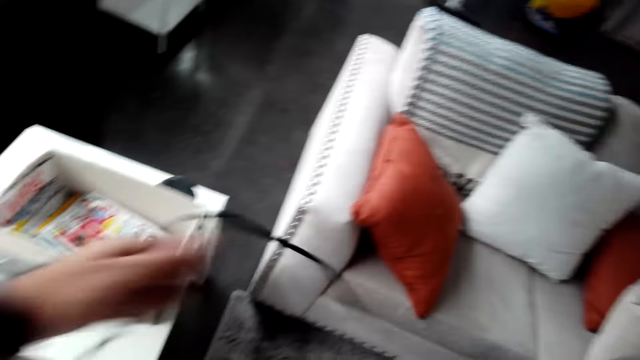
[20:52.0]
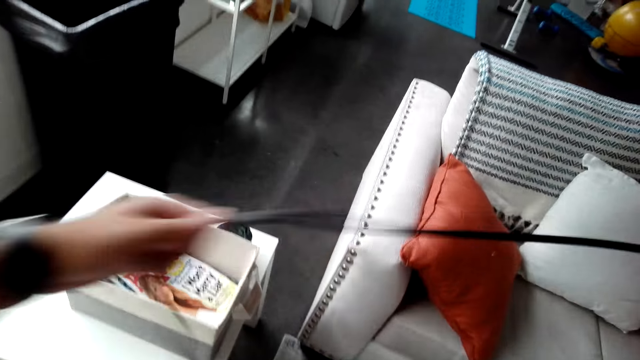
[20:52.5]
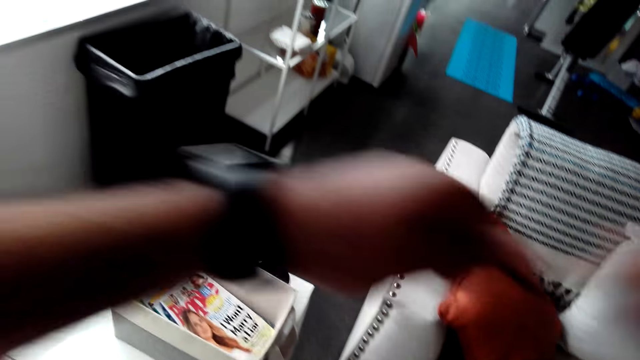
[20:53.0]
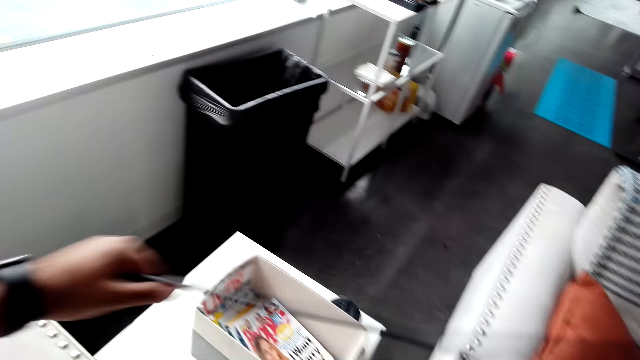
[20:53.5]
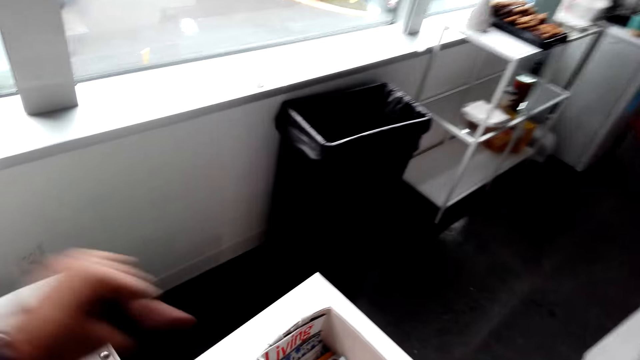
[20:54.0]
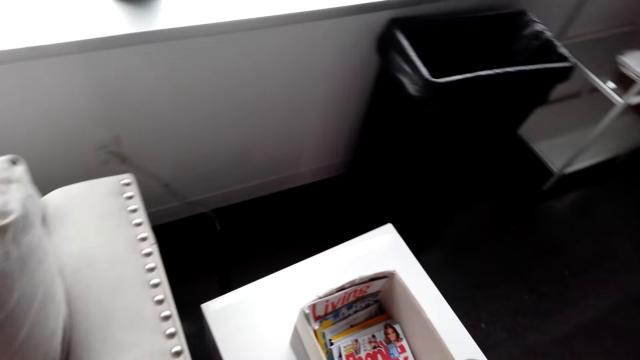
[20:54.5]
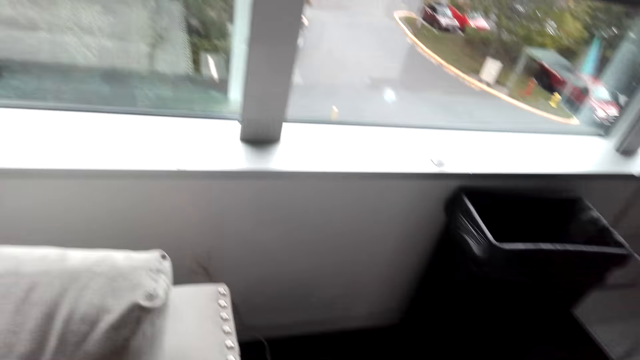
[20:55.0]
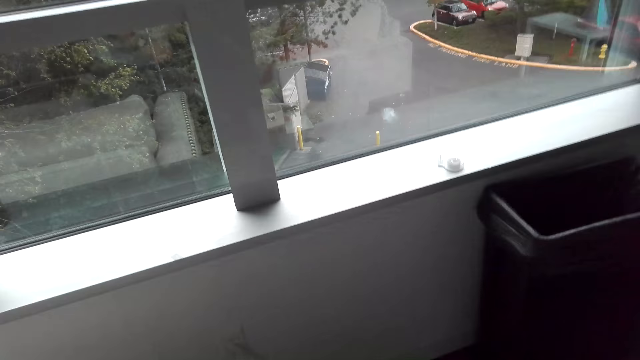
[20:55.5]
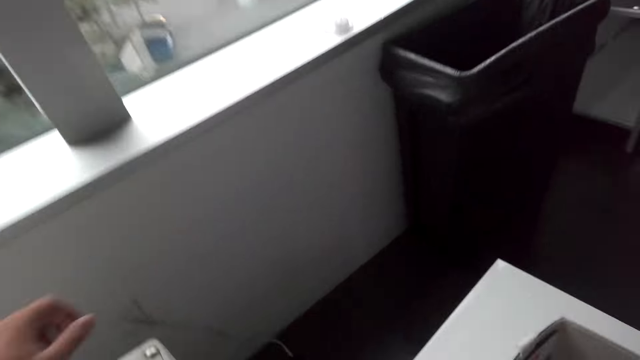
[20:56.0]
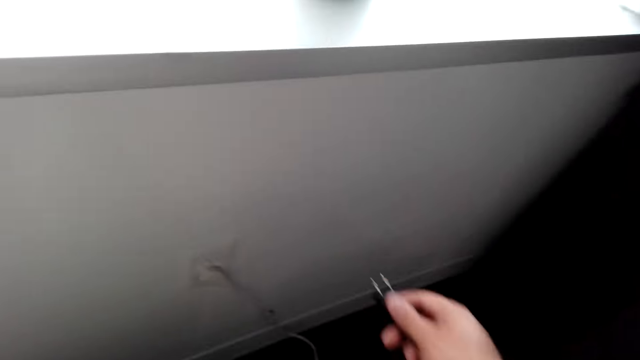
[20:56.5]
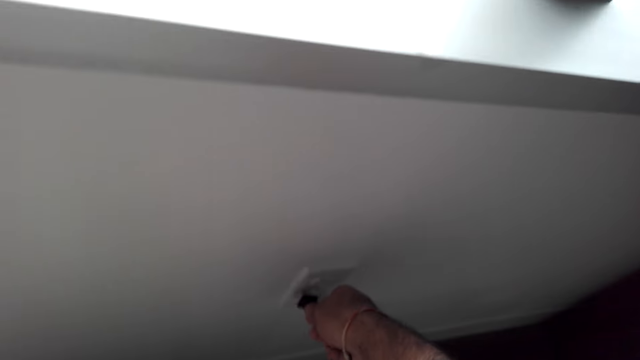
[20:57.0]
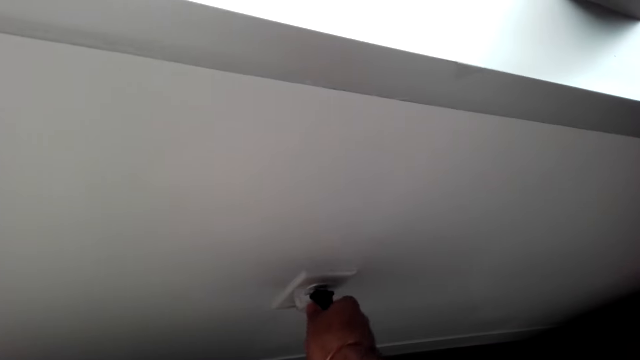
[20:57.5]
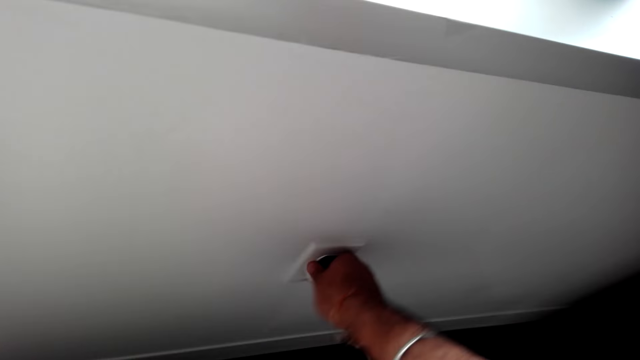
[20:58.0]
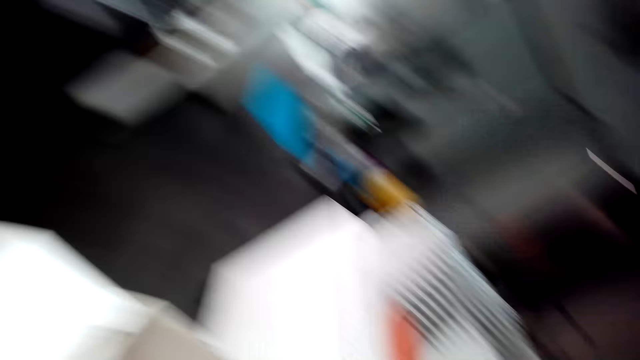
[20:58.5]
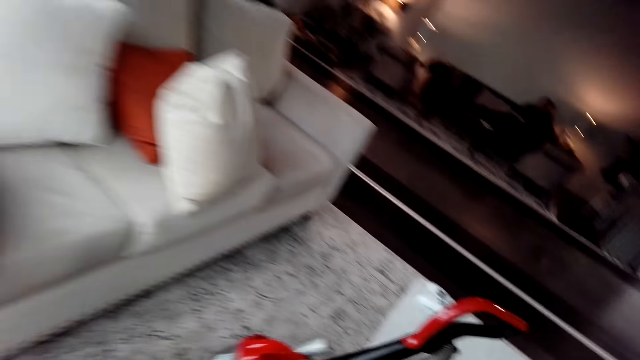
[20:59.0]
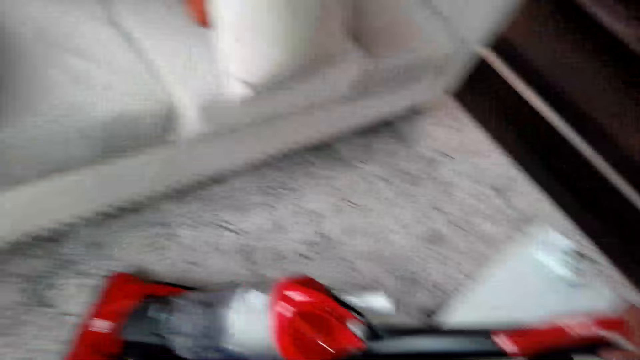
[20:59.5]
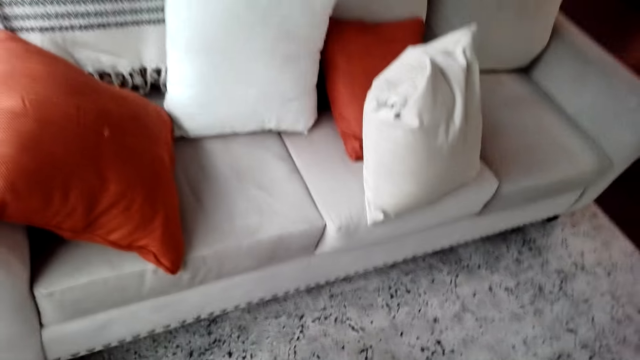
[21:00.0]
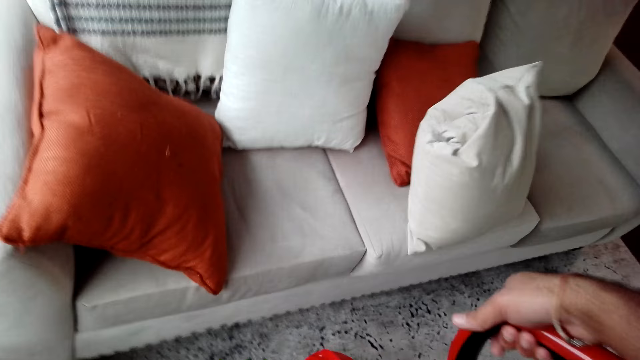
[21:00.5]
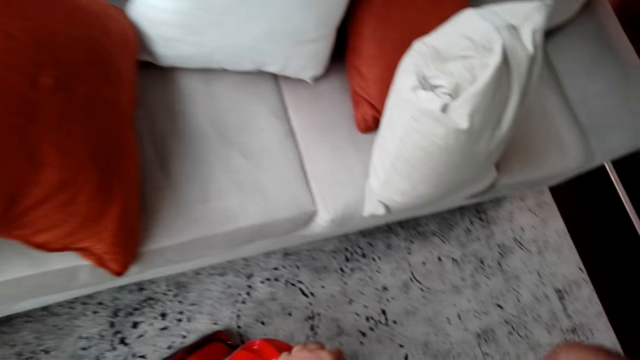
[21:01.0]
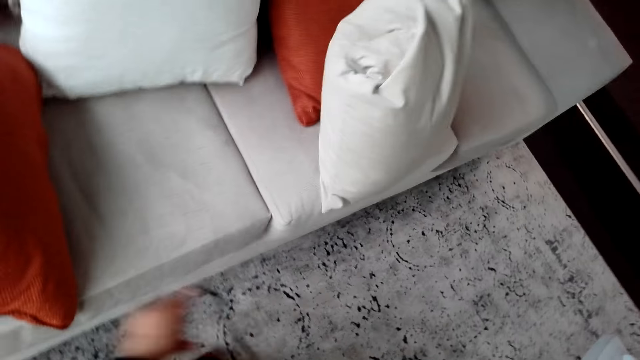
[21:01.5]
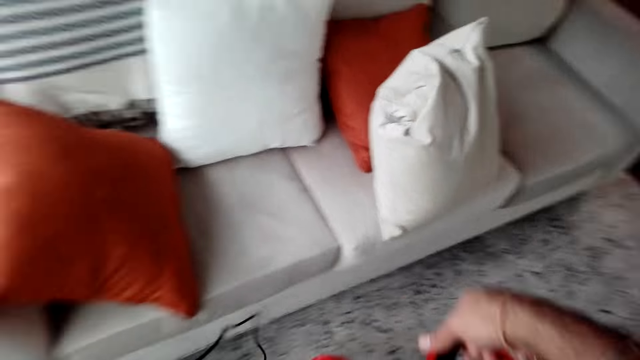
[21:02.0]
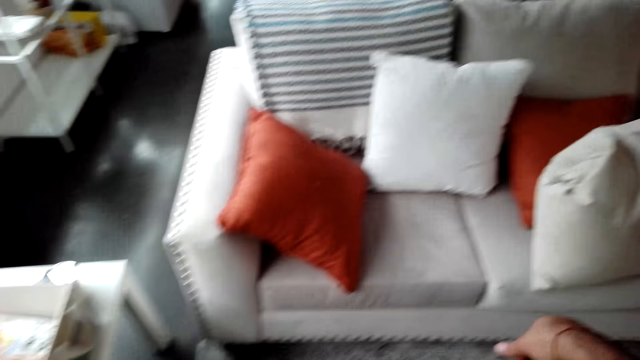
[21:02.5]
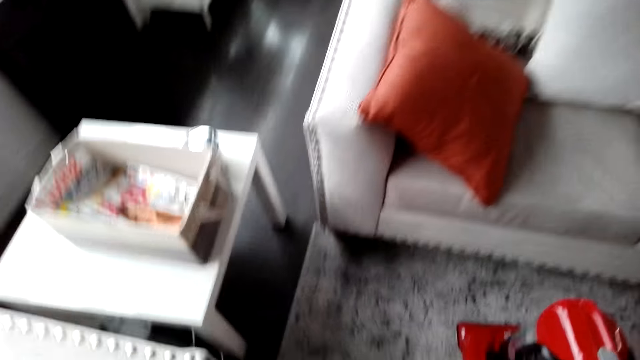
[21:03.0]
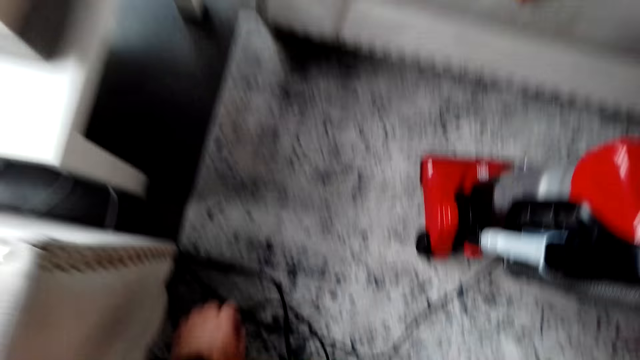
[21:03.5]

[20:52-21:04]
The camera wearer holds a cable. They plug in the cable to a socket. They straighten the cable. They hold the vacuum cleaner.

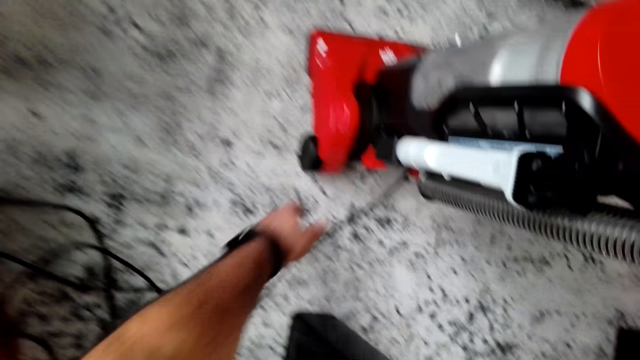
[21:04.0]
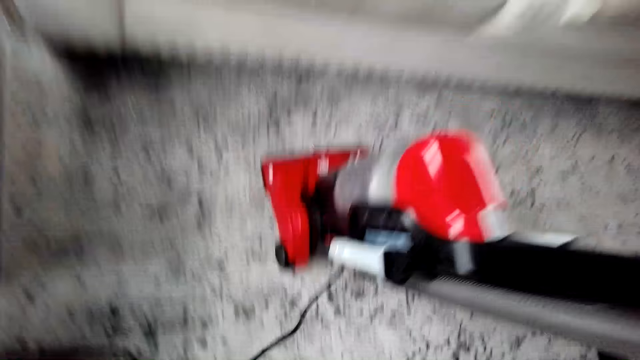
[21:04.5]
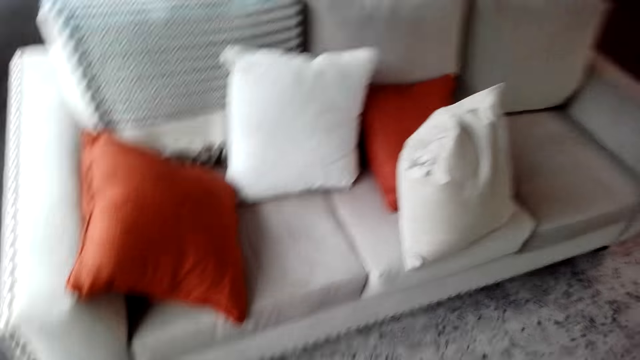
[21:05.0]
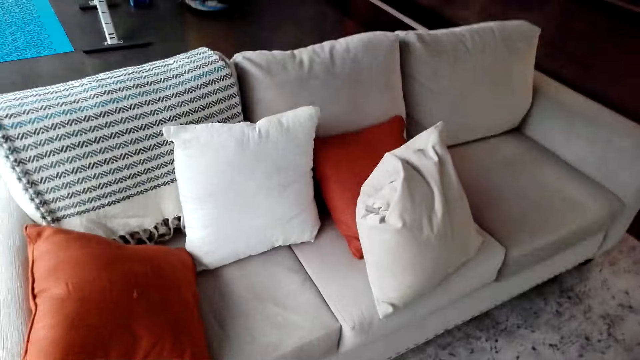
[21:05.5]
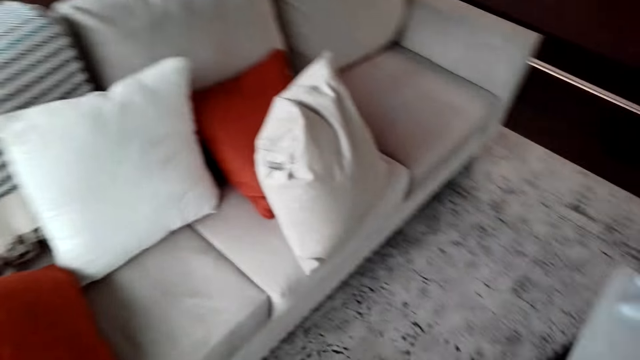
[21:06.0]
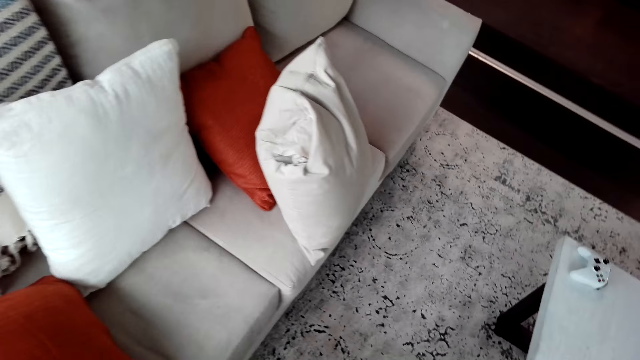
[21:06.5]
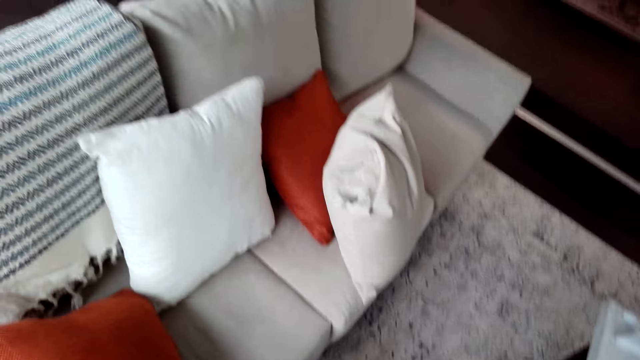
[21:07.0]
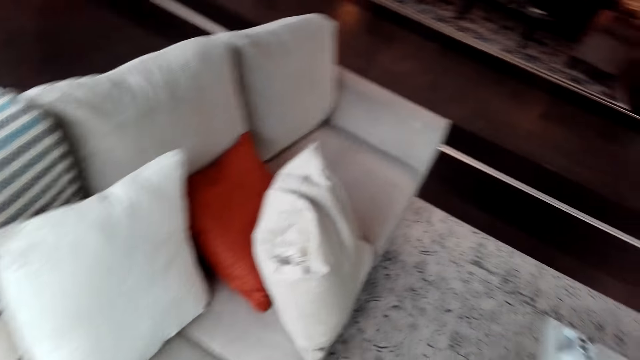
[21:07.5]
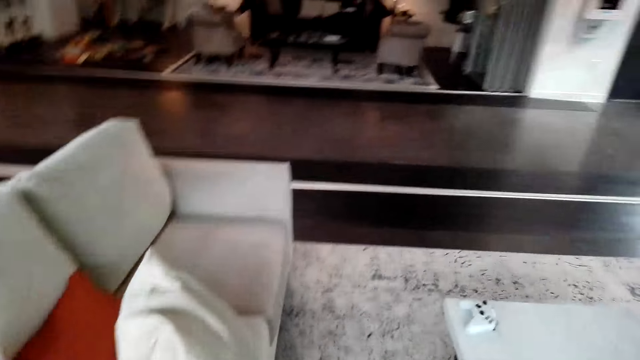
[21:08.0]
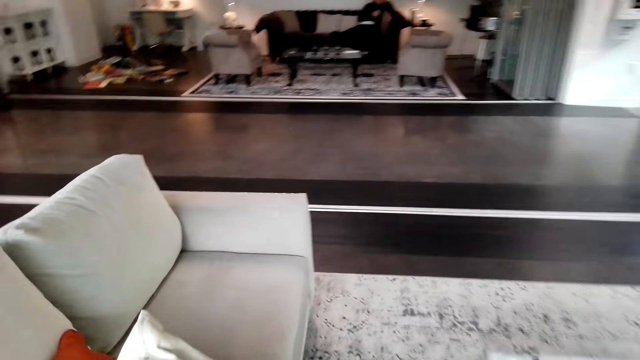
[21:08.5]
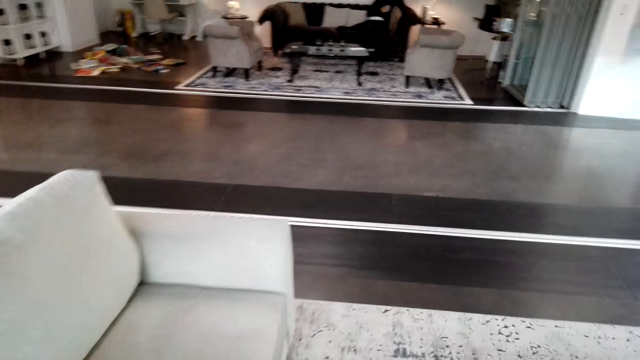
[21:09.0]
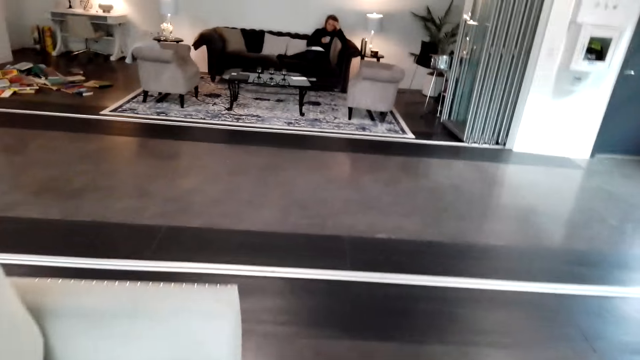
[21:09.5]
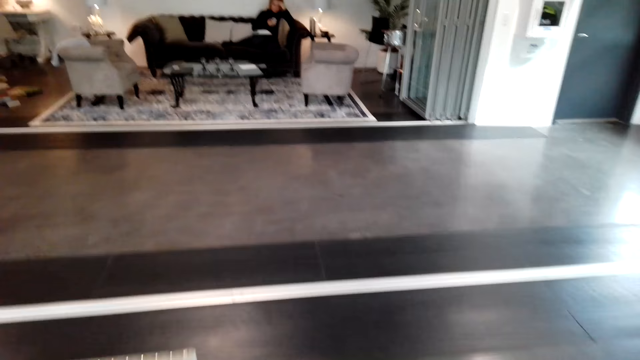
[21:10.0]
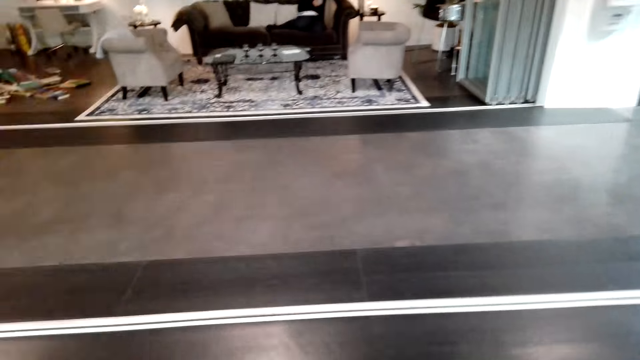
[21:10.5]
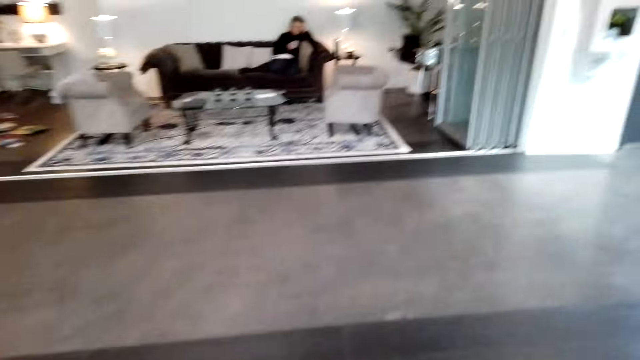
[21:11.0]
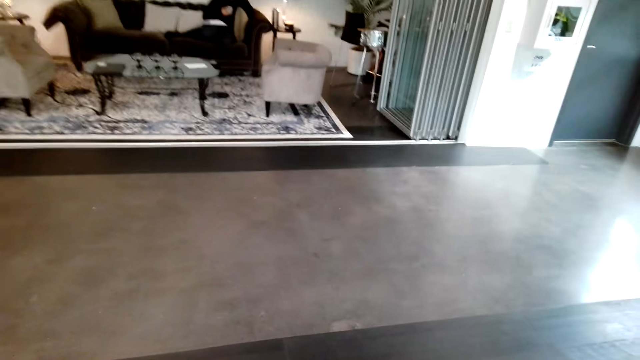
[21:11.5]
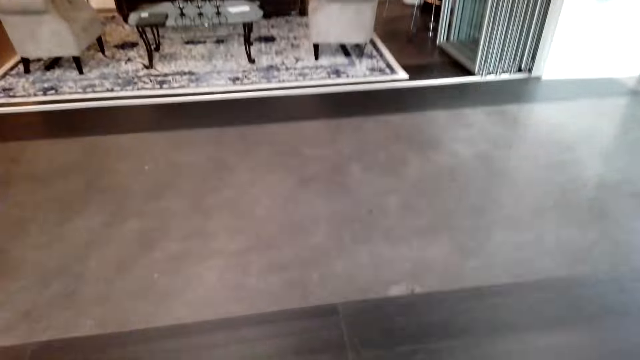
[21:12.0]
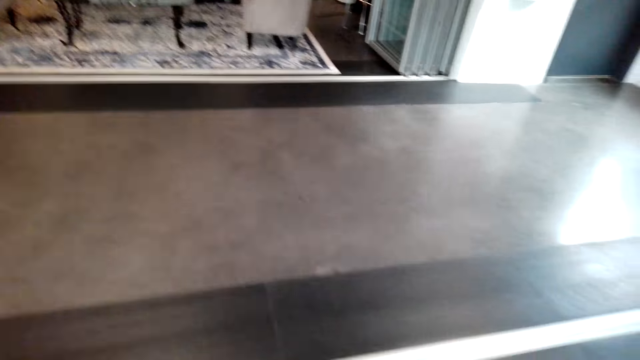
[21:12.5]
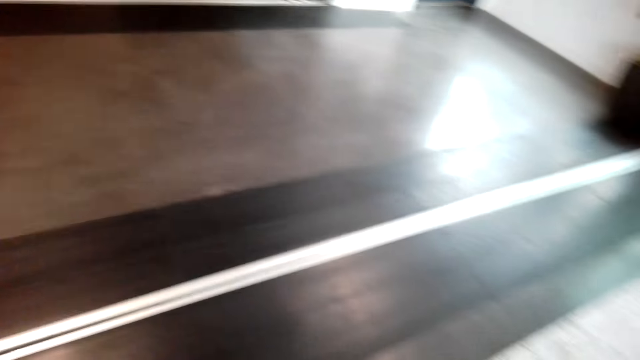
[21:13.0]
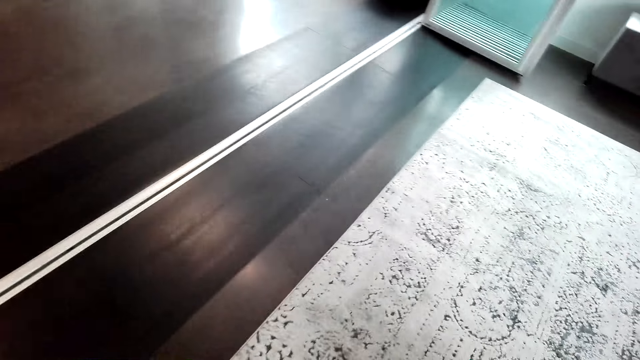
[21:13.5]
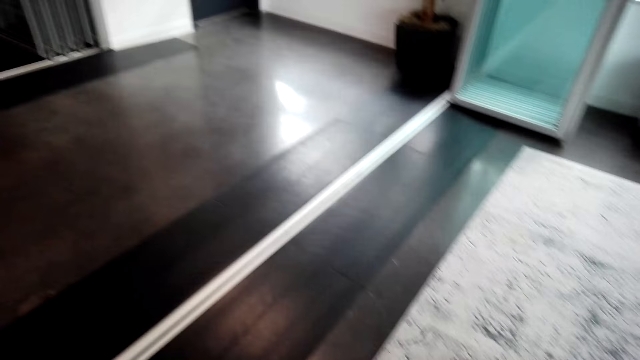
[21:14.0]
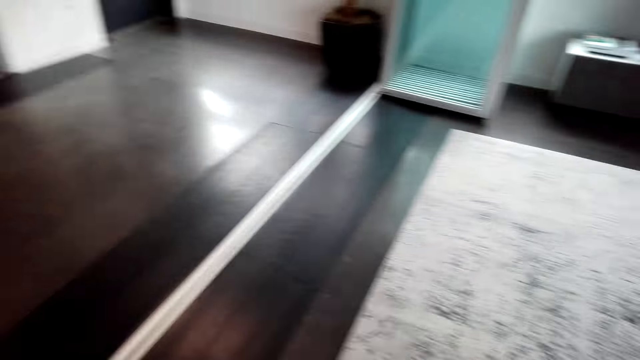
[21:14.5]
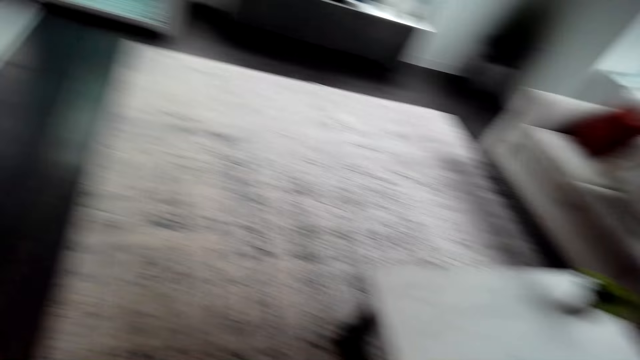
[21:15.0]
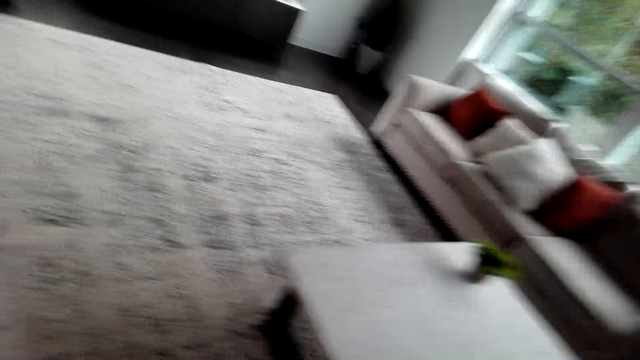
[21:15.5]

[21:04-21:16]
The camera wearer cleans the carpet using a vacuum cleaner. They switch on the vacuum cleaner.
